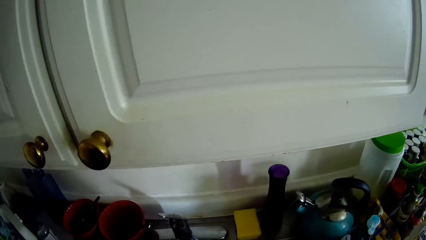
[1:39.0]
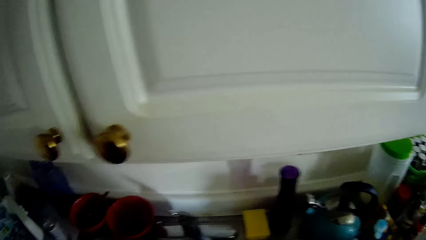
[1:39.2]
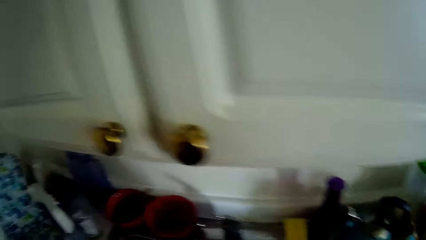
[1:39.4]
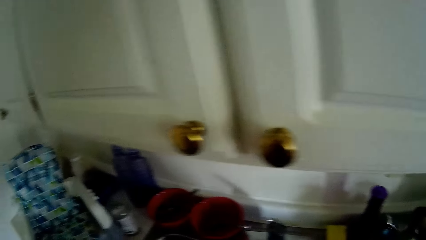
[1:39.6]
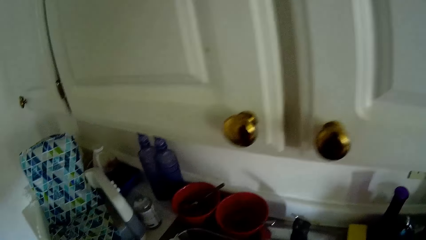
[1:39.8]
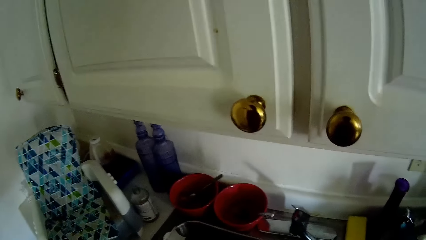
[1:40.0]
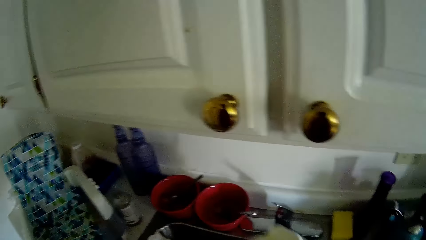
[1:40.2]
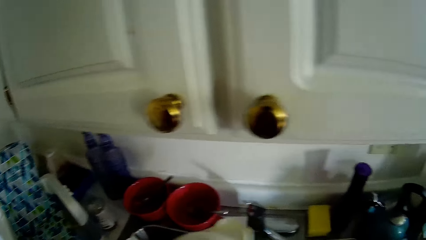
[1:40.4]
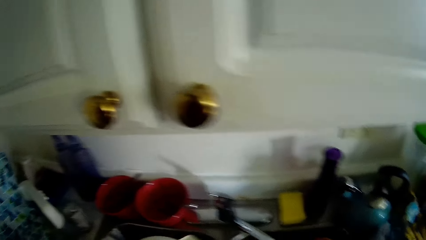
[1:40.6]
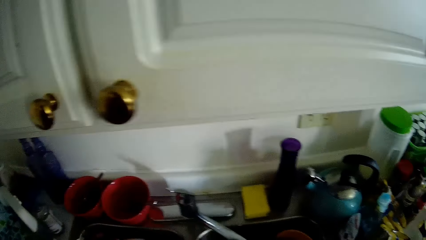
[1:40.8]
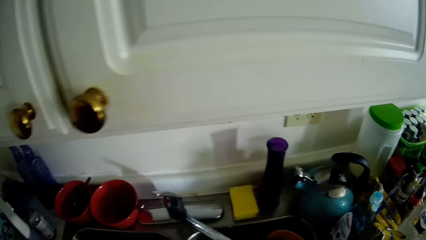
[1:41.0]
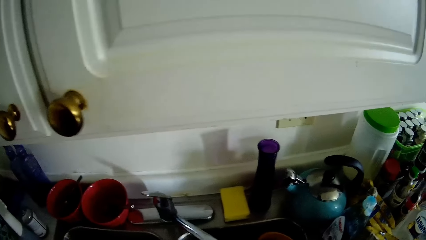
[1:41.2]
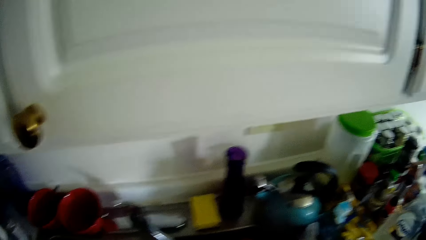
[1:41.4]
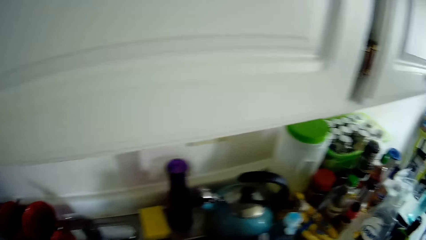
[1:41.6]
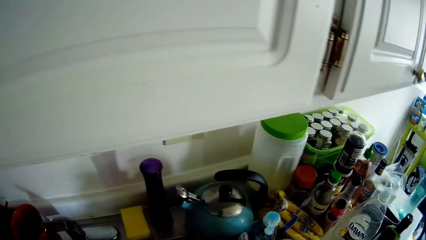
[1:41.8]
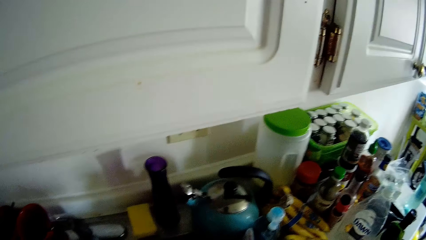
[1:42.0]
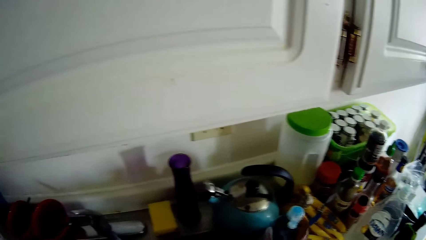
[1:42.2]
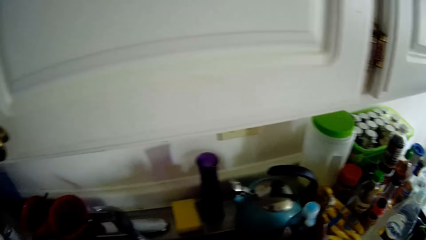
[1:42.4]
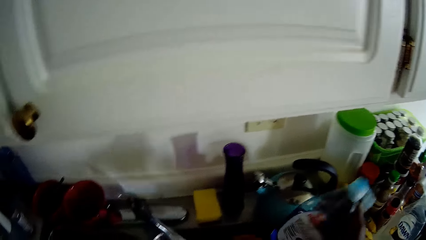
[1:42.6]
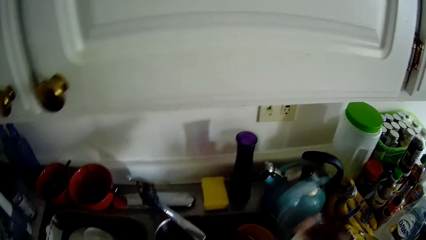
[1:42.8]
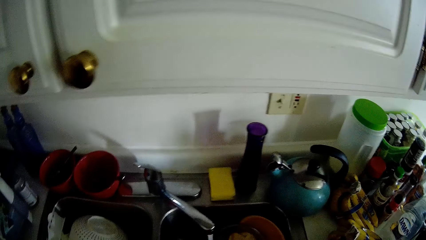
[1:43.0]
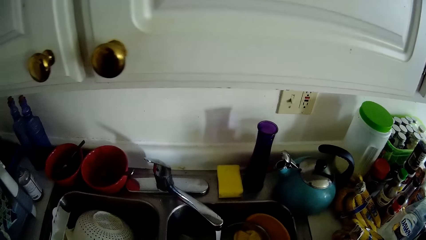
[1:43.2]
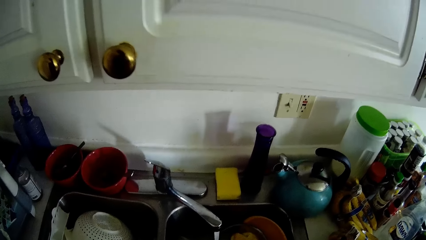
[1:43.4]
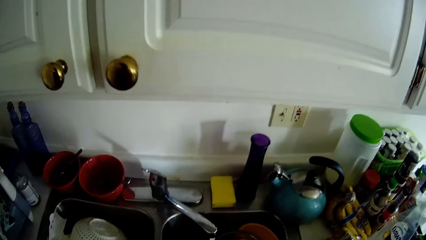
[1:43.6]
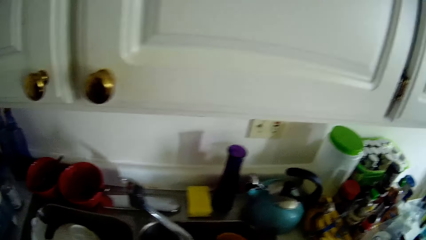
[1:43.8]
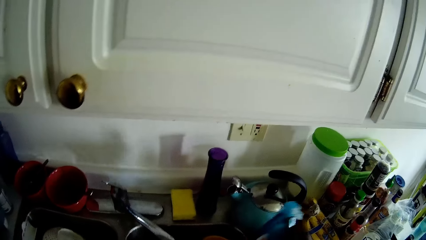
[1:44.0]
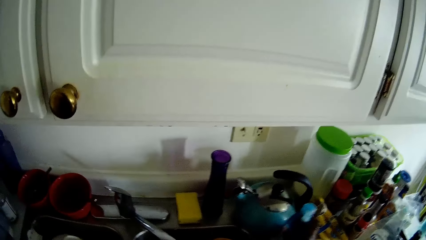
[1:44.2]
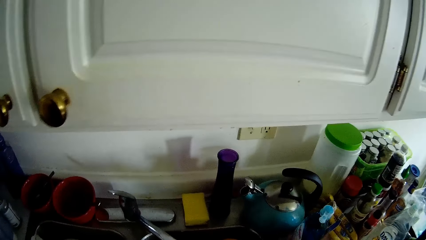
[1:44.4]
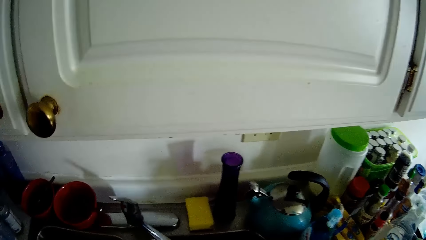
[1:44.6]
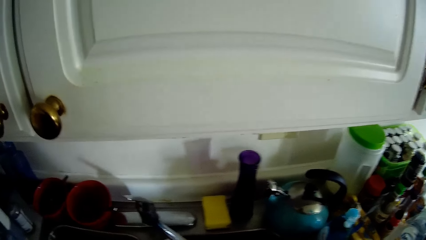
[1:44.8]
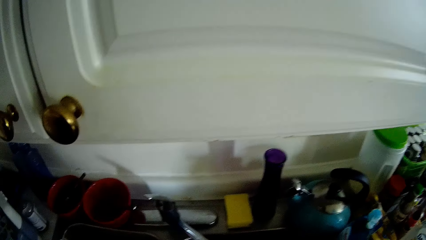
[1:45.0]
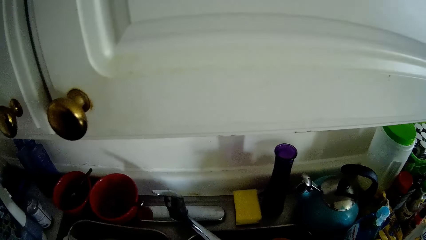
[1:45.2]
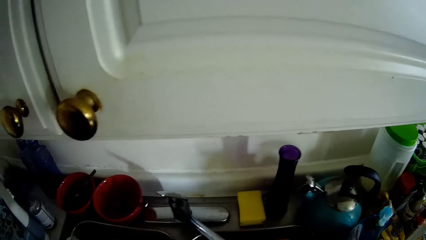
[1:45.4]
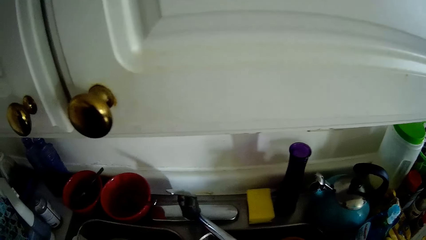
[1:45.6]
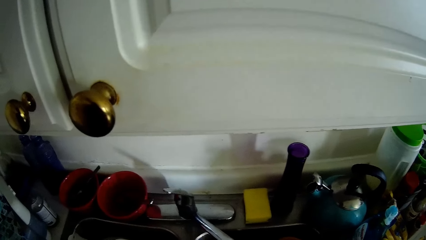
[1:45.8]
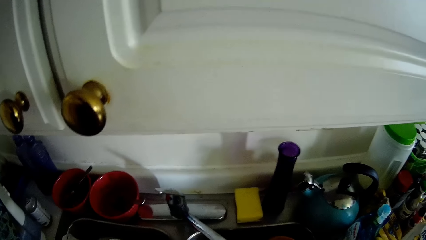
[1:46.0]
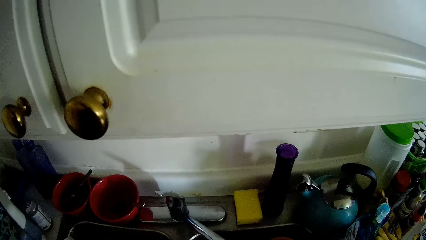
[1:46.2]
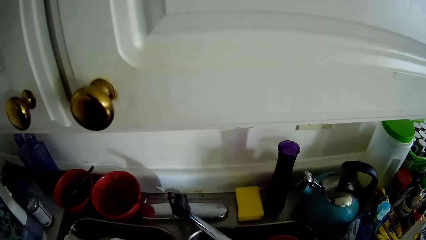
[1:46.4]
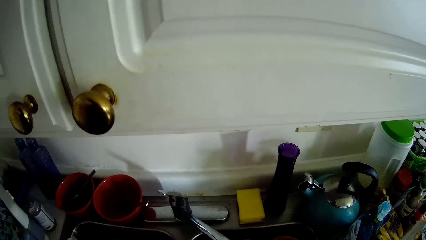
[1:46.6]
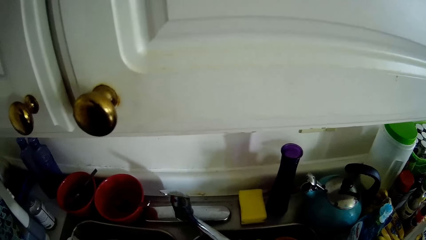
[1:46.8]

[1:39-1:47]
The camera wearer drops the strainer in the sink basin. She picks up the liquid soap from the kitchen counter with her right hand. She pours the soap on something. She drops the liquid soap on the kitchen counter with her right hand. She washes something.

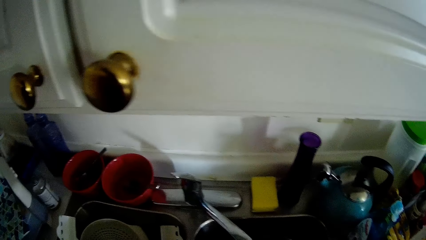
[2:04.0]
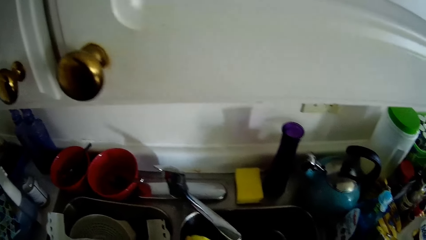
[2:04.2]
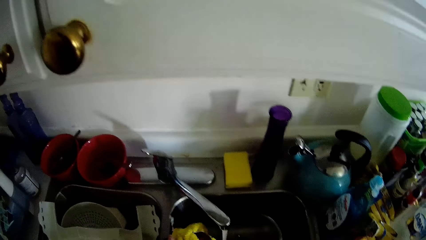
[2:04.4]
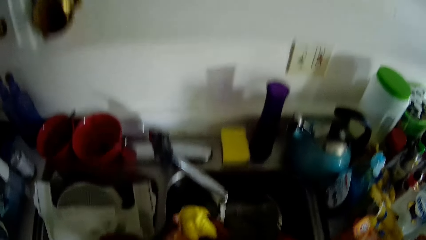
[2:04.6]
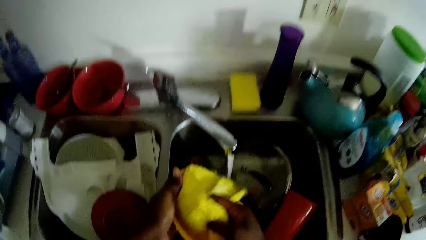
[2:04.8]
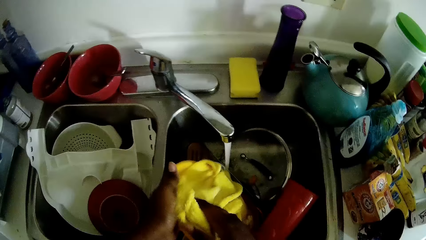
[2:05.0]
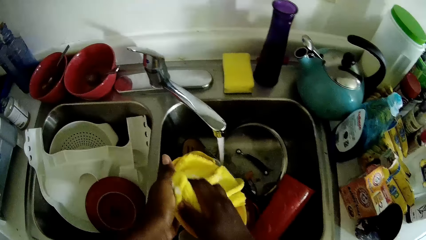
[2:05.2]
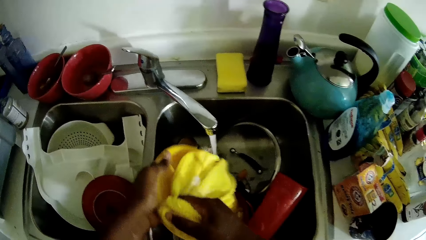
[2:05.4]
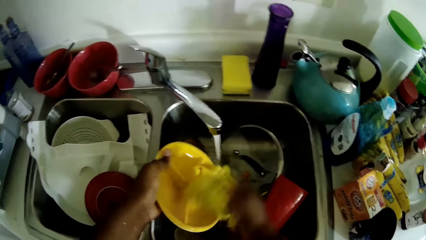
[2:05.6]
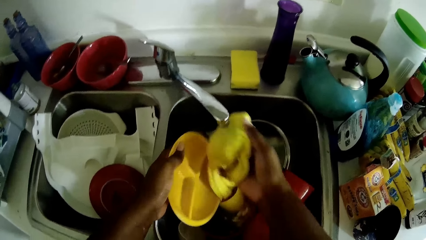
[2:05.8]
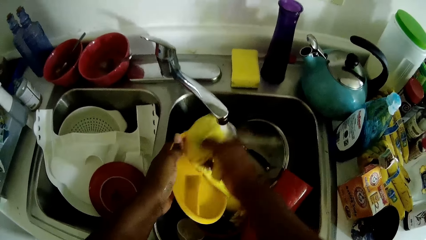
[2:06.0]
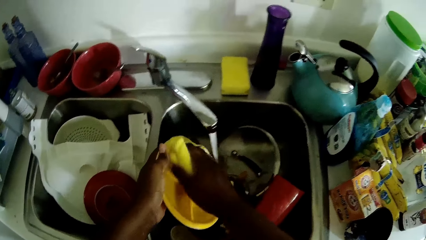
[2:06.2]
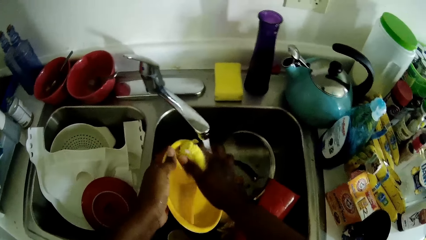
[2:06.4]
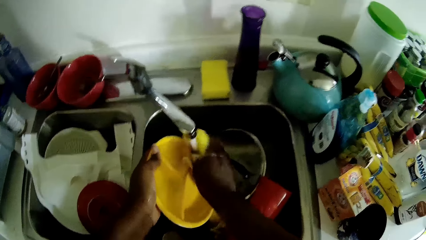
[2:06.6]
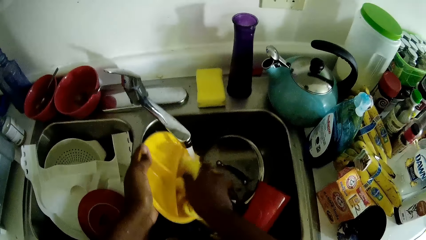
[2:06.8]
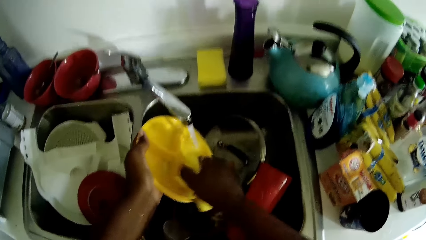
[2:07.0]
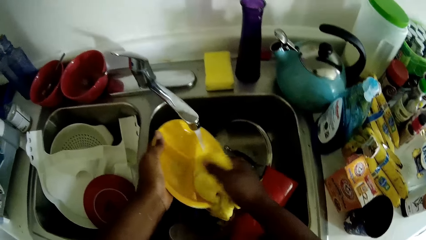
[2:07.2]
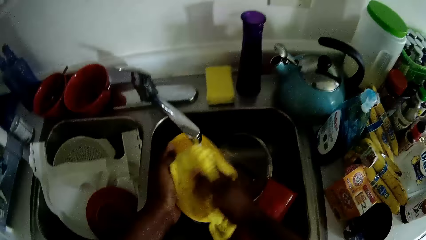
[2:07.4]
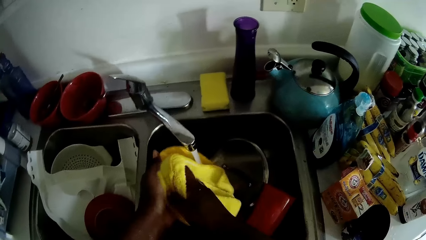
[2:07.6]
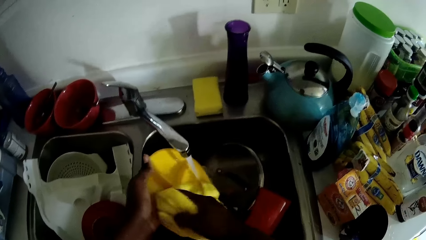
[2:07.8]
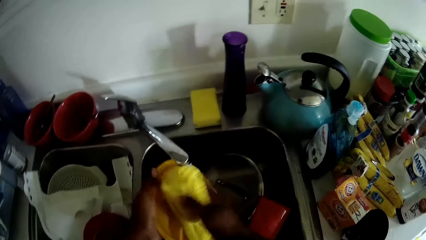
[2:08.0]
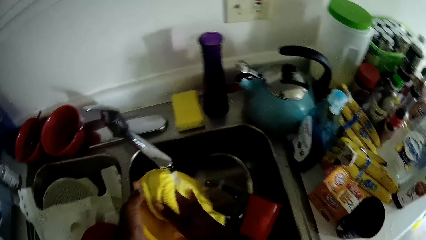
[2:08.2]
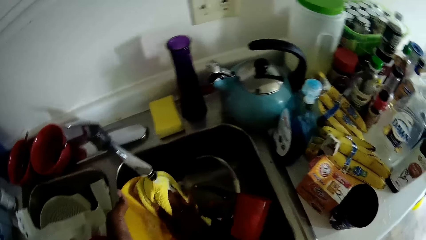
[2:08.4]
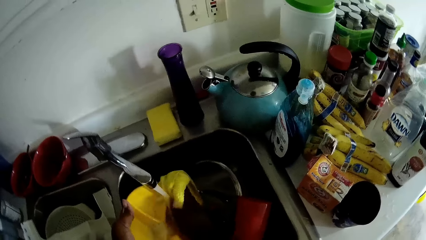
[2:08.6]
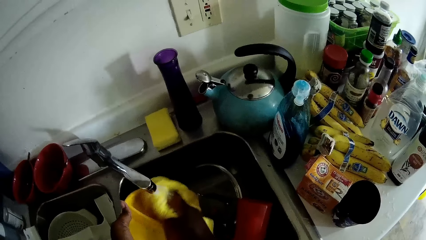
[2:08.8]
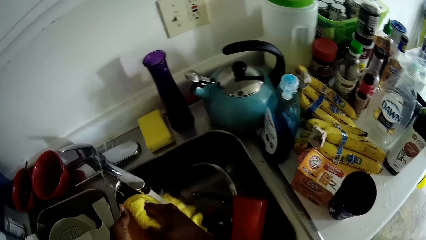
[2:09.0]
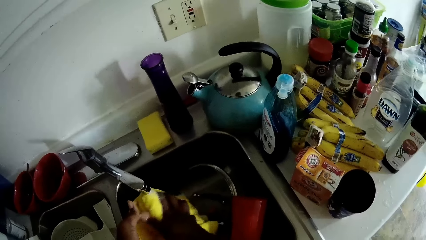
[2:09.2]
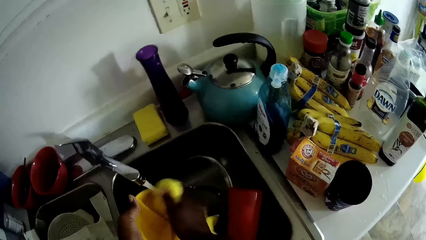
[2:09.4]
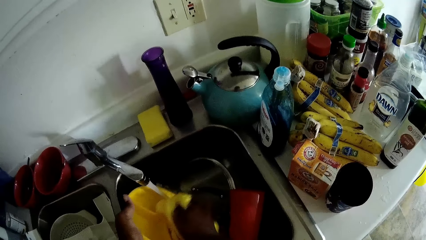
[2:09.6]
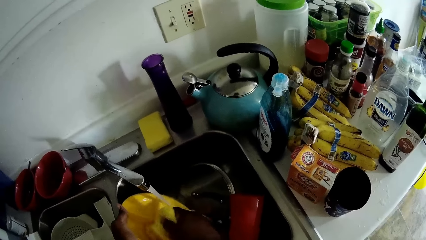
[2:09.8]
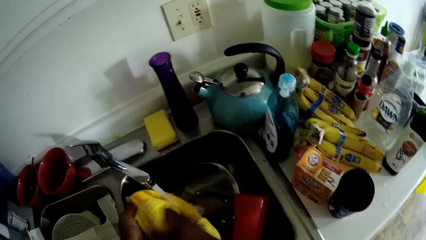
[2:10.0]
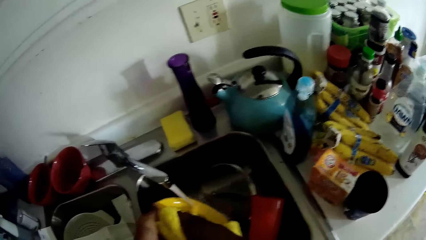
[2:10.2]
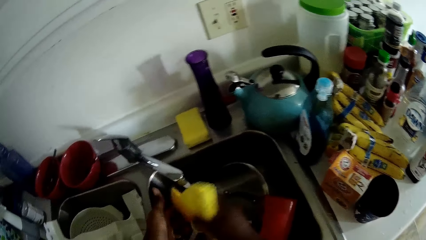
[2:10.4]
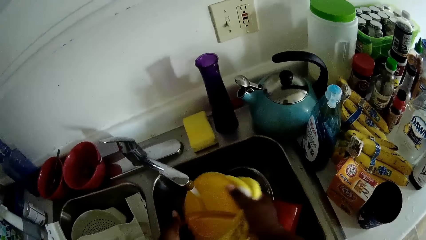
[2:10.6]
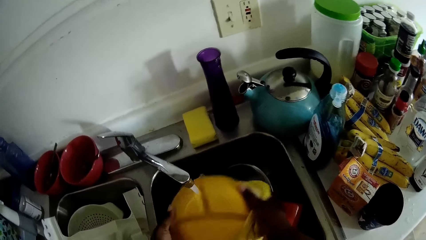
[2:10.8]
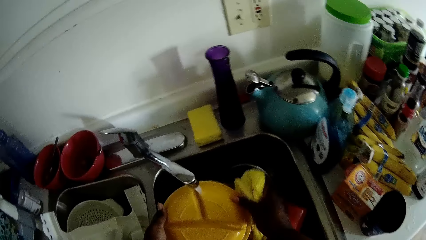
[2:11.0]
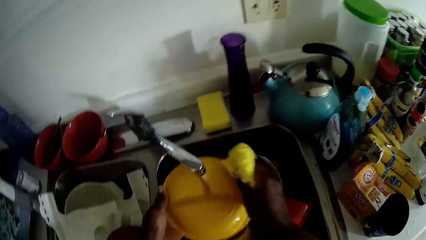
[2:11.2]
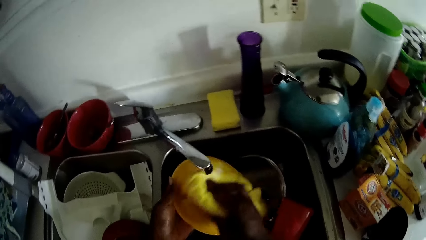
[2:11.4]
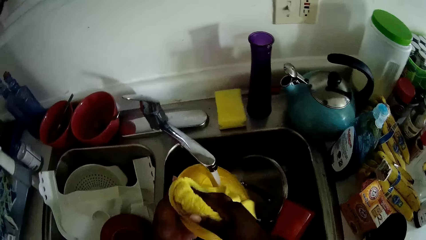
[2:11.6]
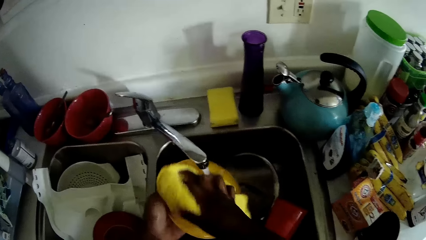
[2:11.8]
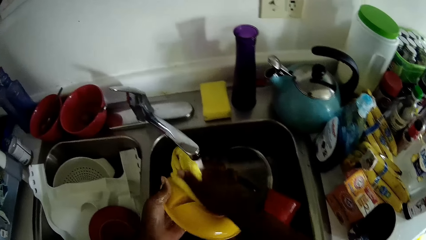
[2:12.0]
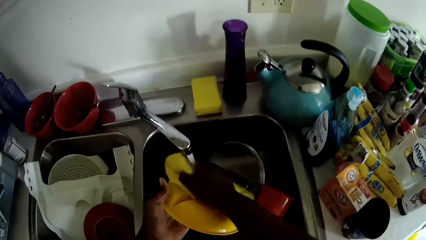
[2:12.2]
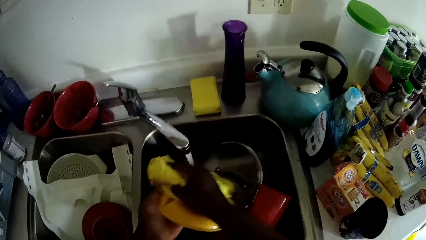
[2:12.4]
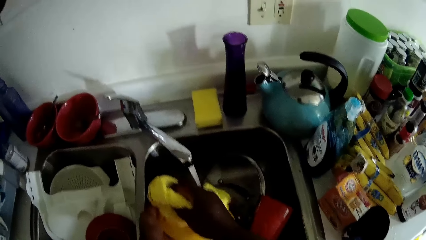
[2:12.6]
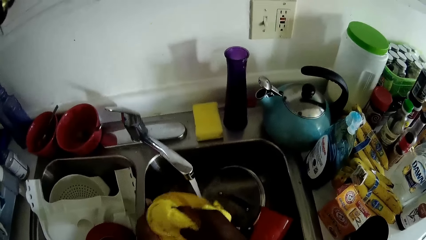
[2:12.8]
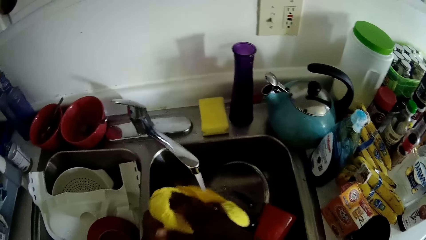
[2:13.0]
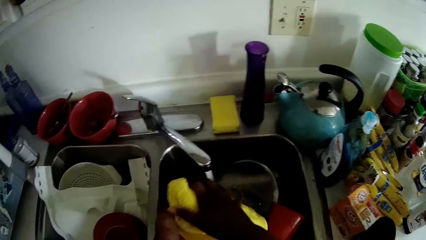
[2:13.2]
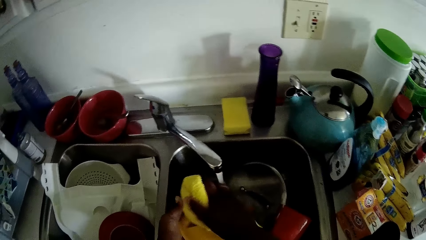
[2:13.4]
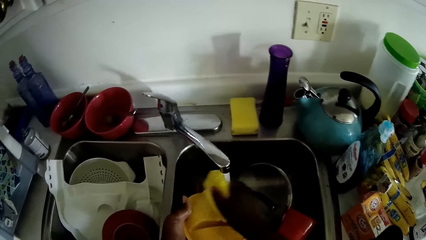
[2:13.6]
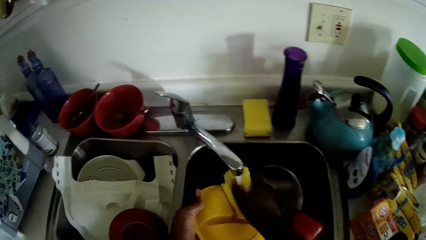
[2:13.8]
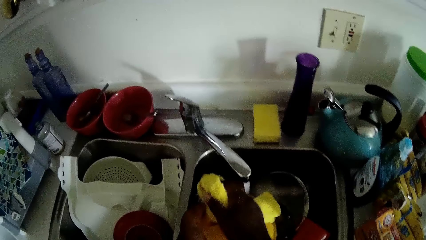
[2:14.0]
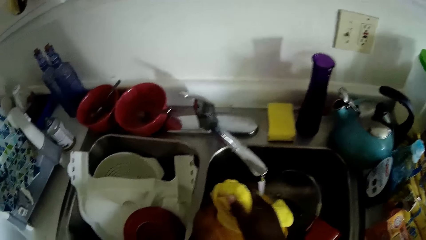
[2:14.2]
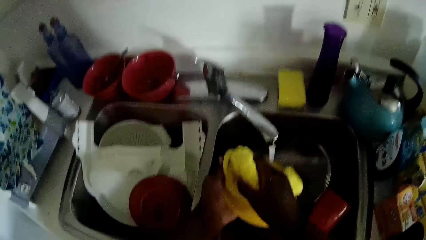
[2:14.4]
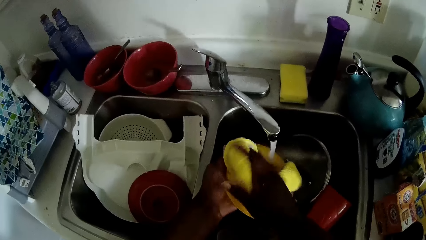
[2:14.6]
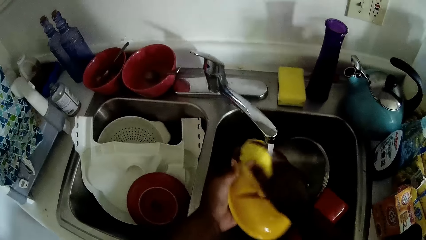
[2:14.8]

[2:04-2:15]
The camera wearer washes a plate in her left hand with a sponge in her right hand on a kitchen sink.
